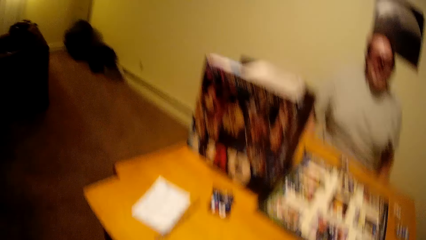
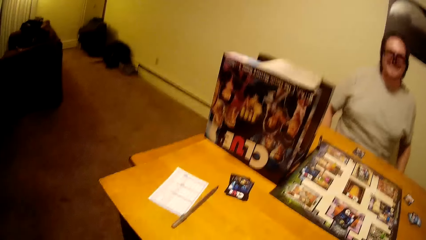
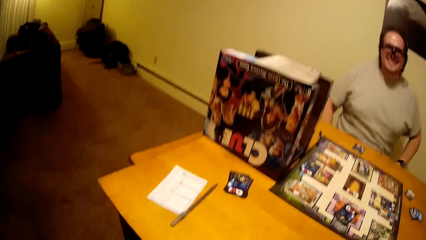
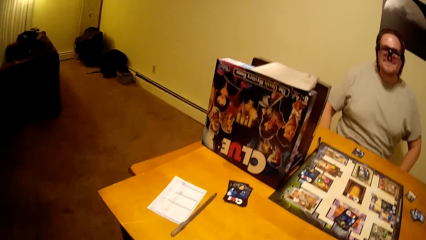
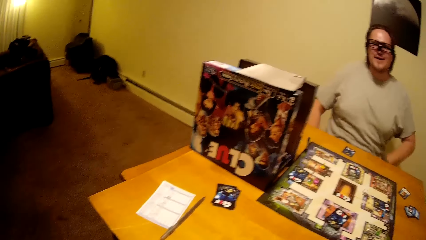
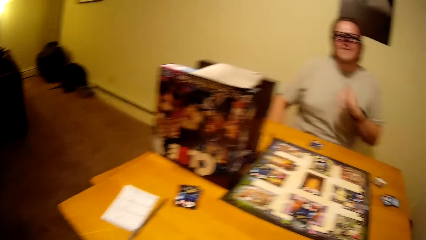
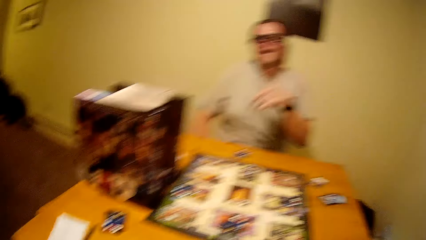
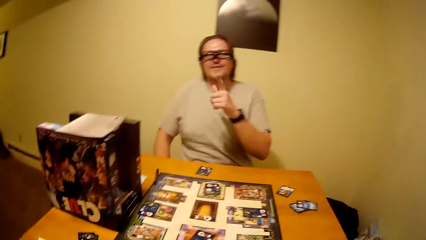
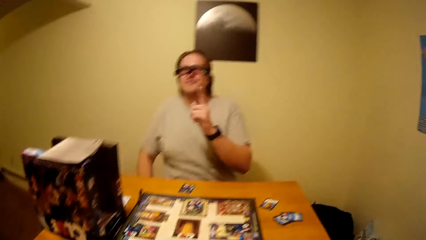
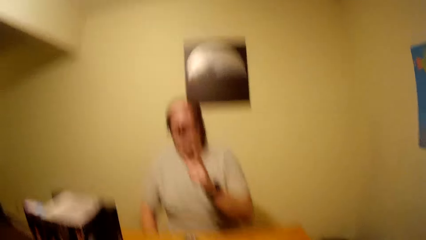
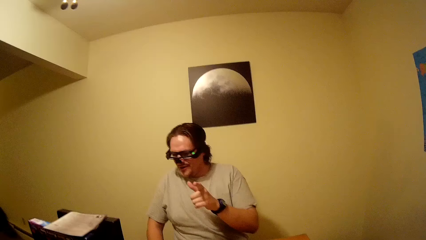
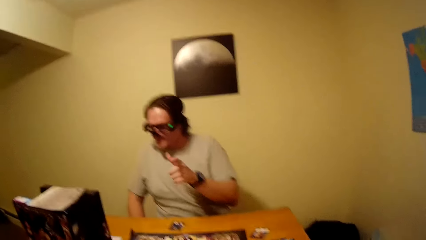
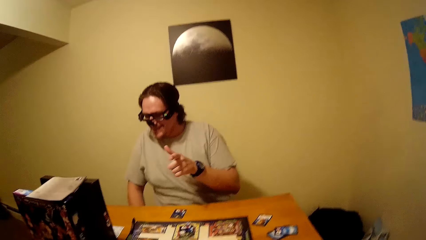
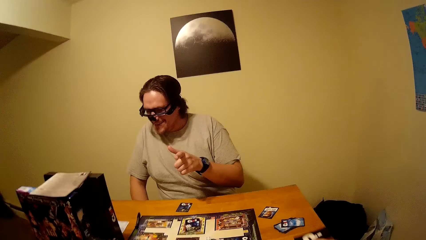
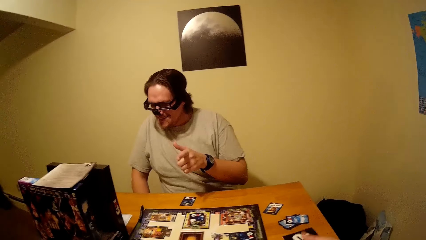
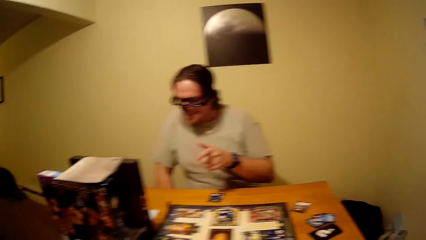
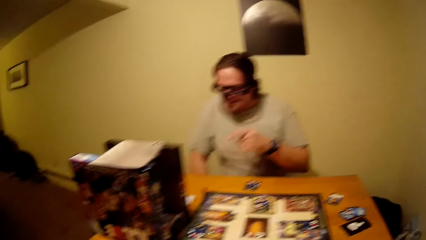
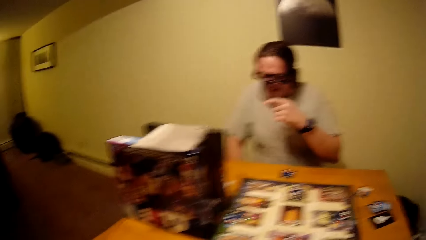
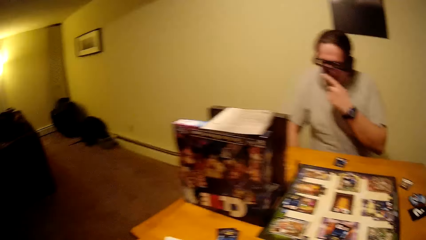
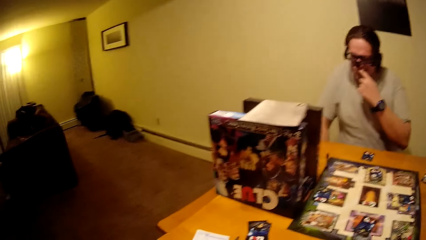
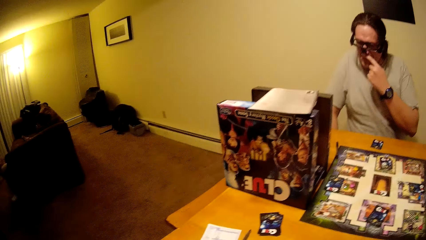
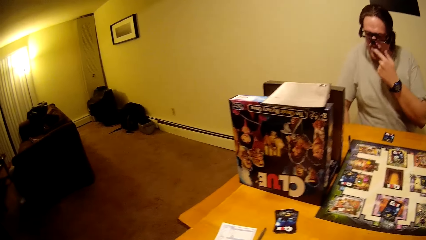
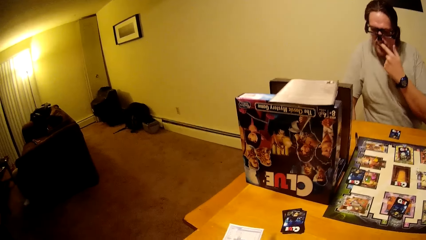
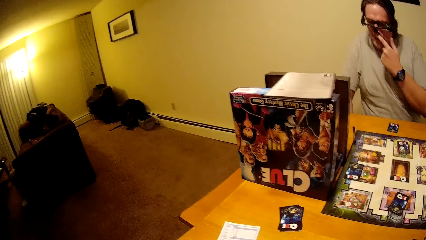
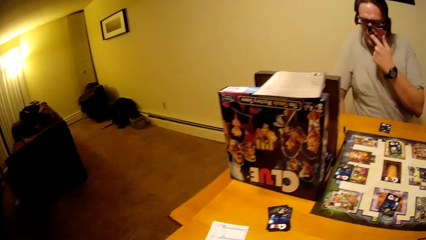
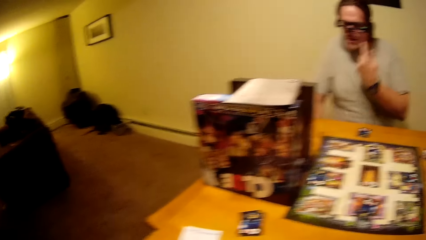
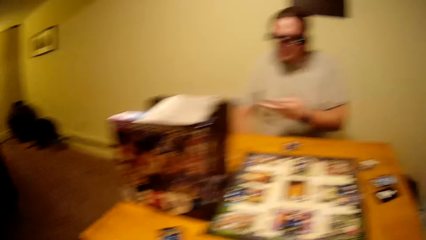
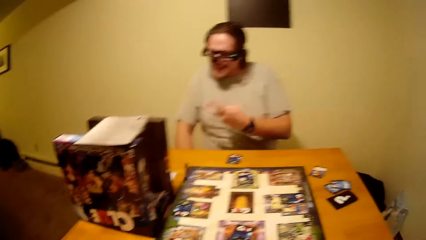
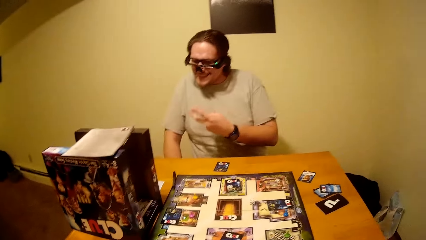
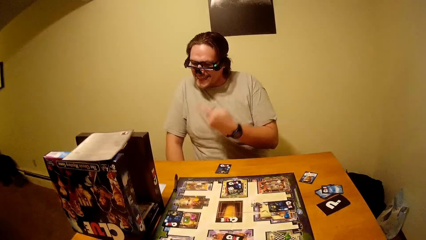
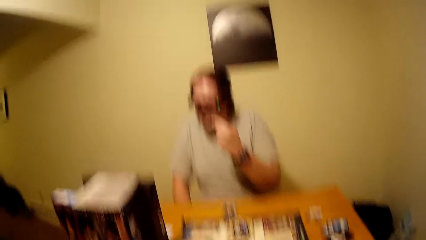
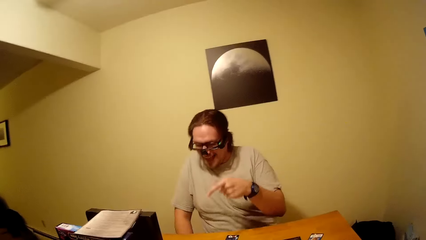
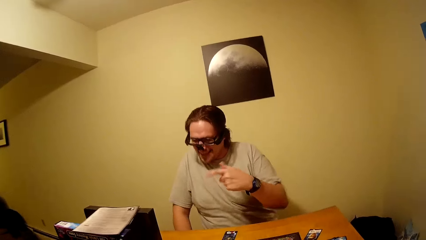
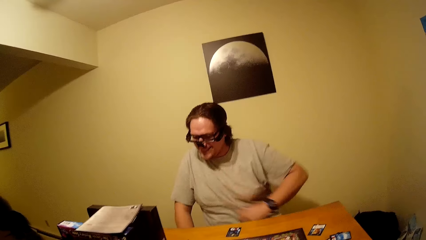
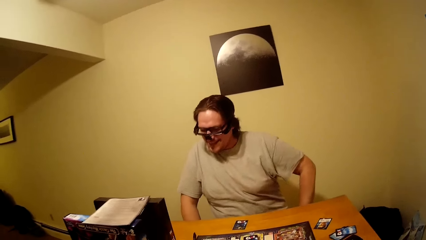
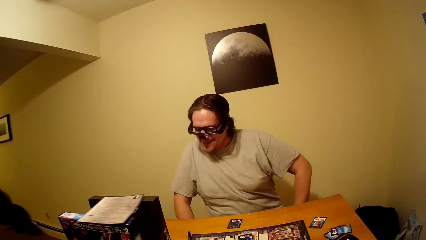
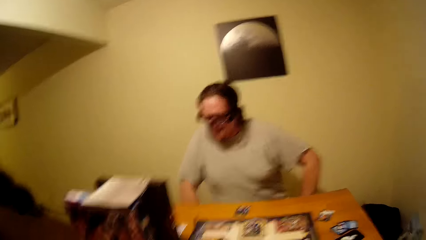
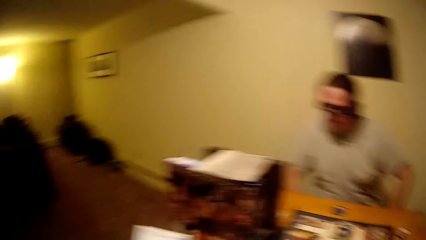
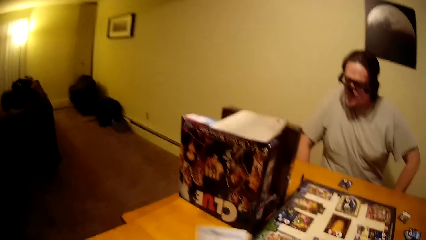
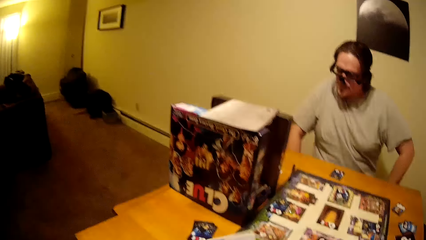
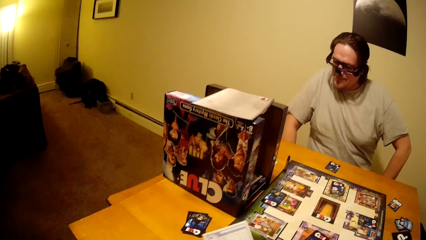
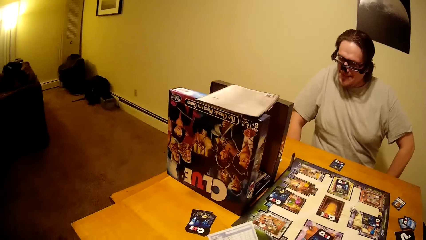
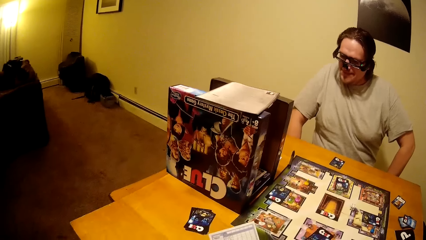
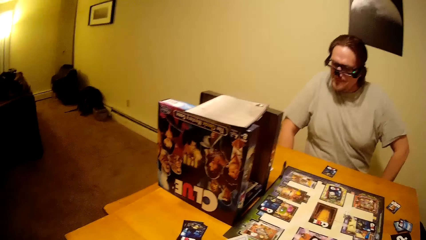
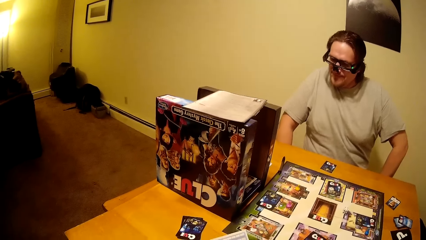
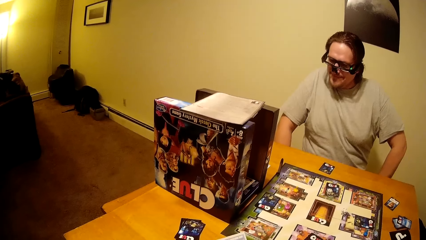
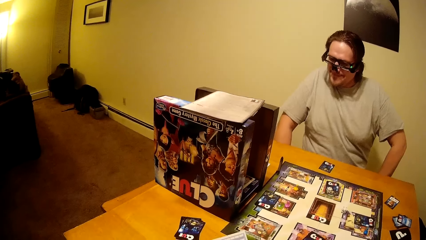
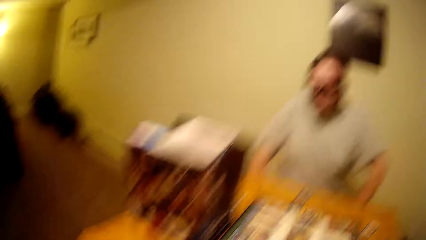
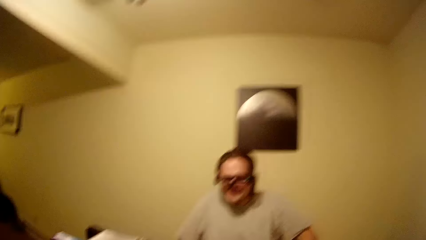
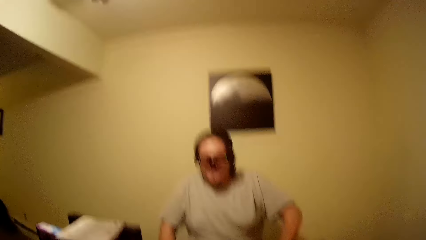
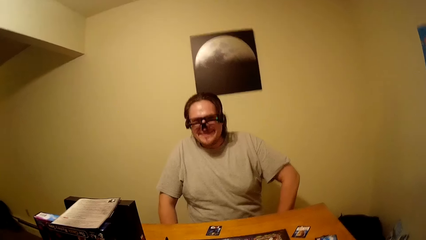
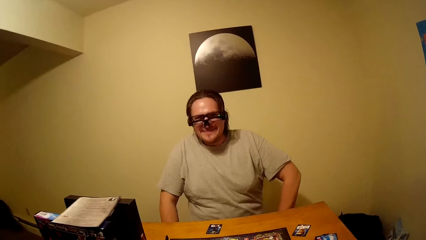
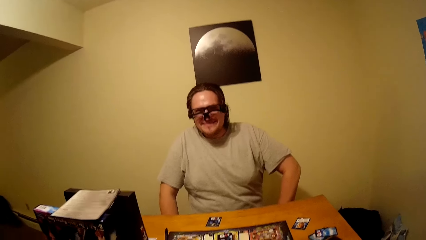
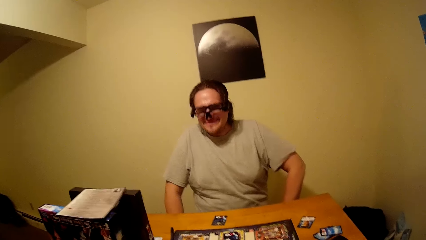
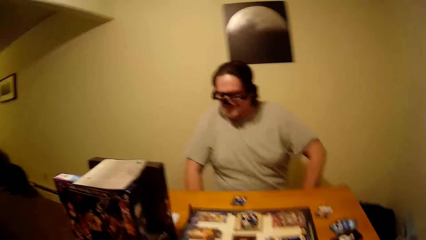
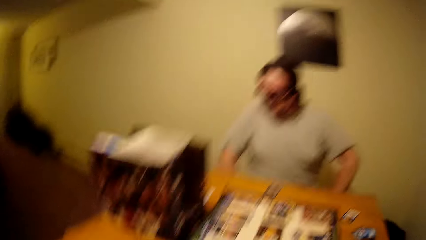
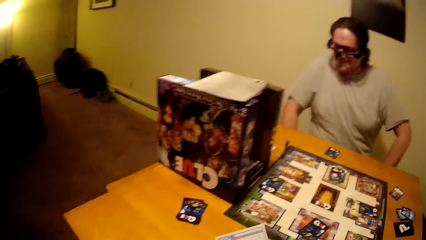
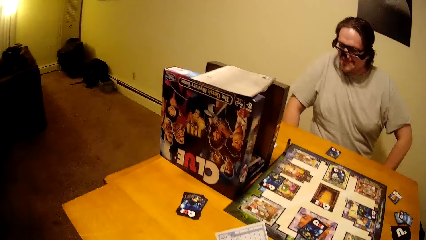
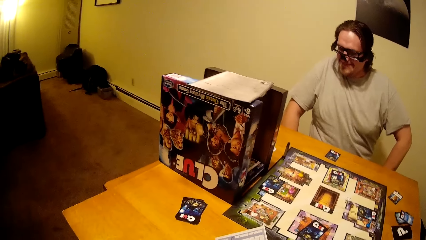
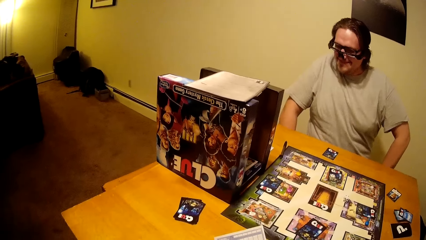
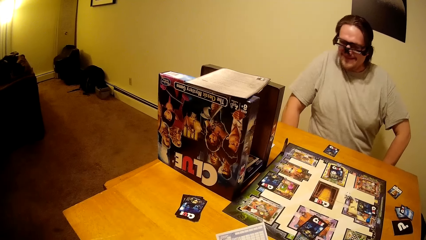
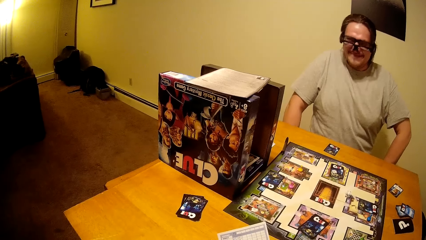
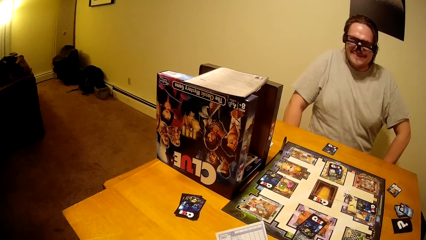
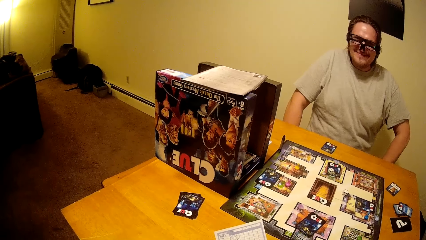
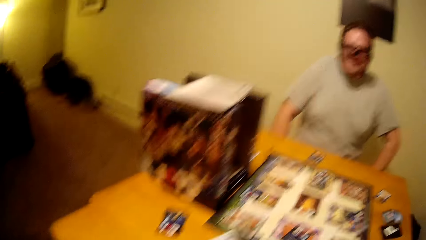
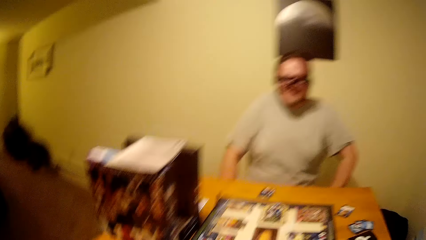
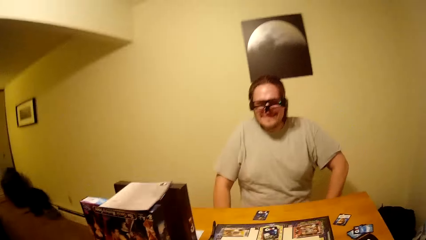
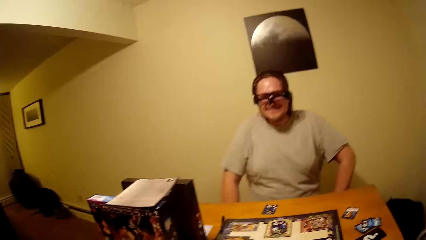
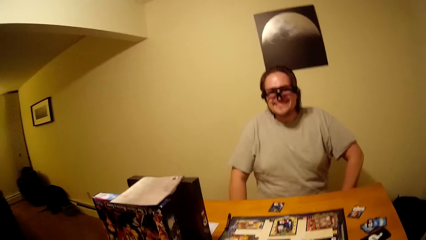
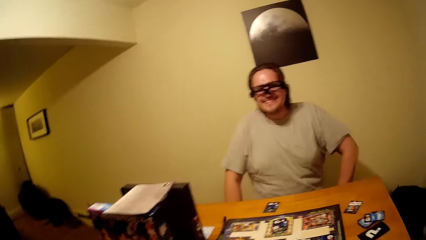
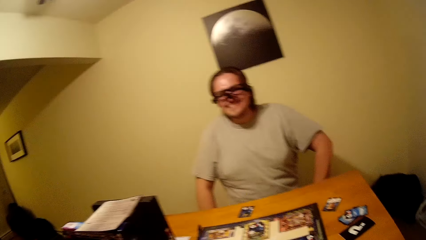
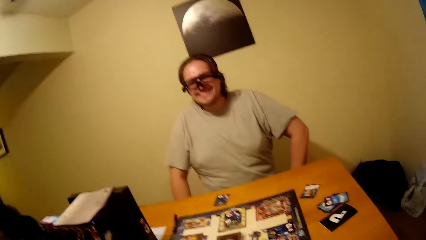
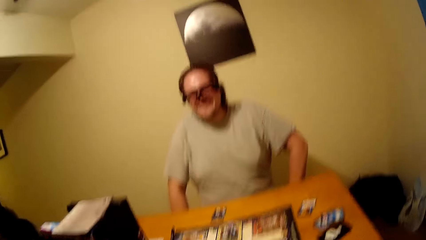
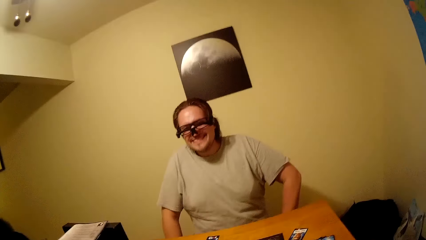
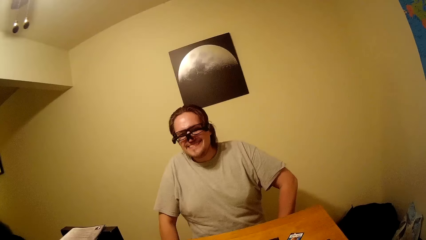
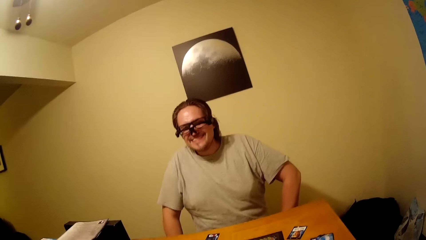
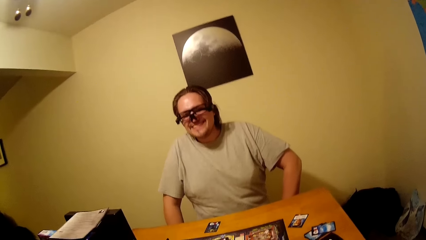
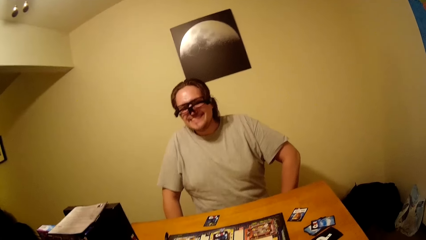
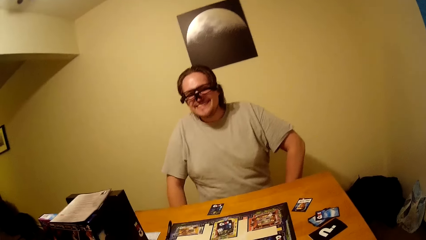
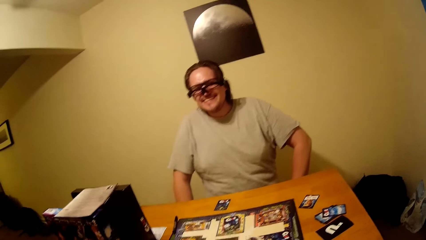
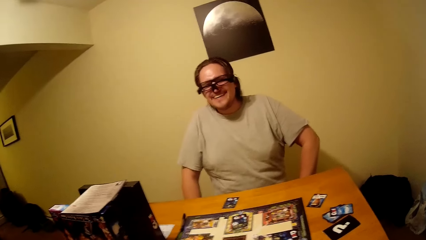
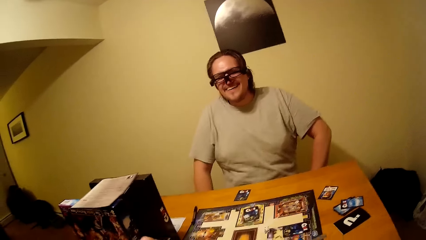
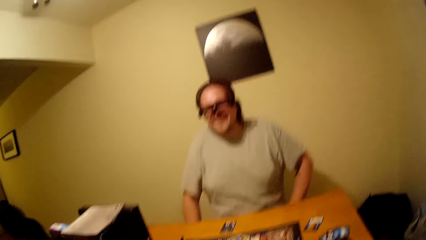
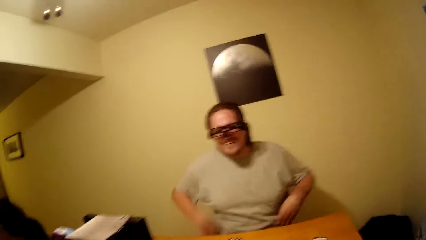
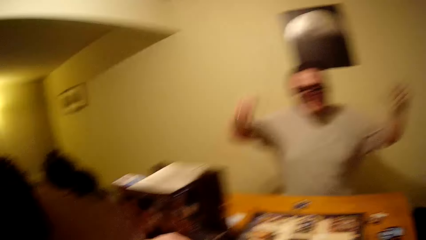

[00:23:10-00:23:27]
A man interacts with the camera wearer. The man touches the face. The man interacts with the camera wearer.
